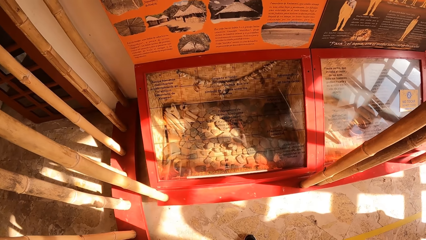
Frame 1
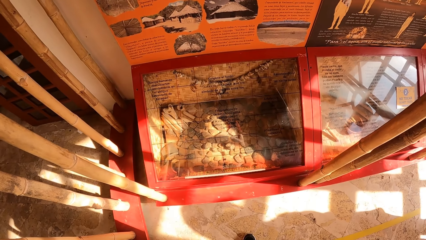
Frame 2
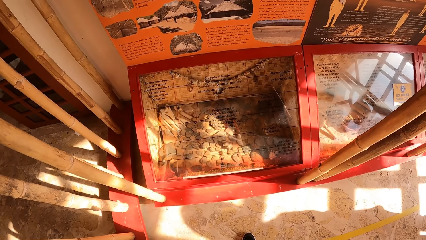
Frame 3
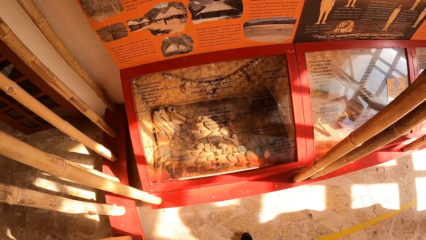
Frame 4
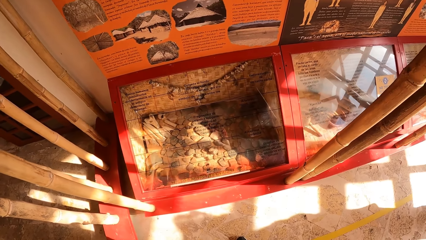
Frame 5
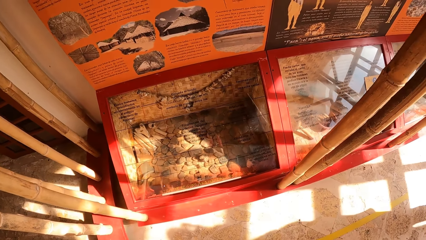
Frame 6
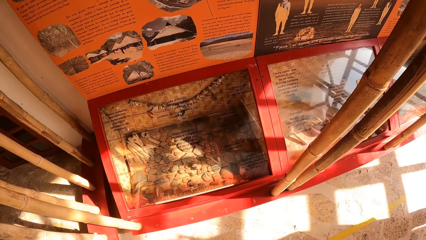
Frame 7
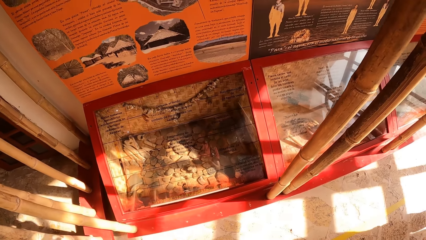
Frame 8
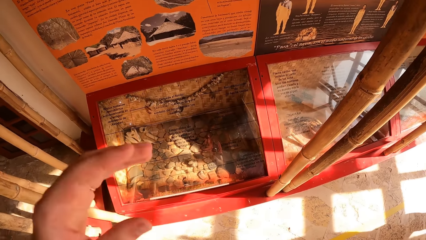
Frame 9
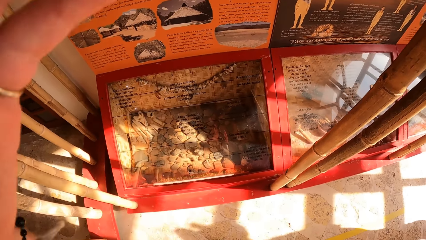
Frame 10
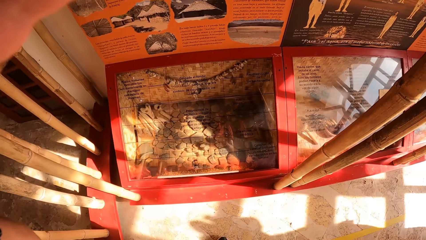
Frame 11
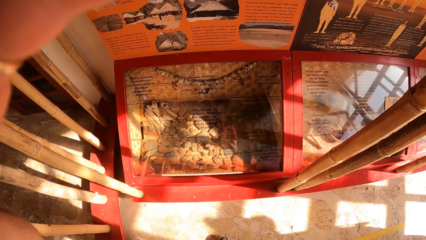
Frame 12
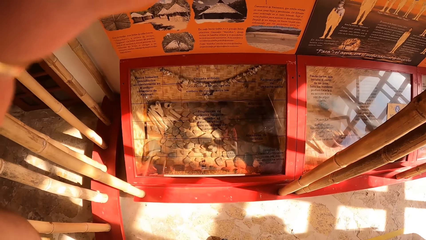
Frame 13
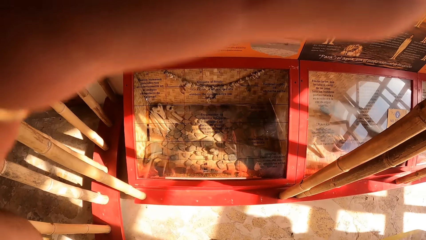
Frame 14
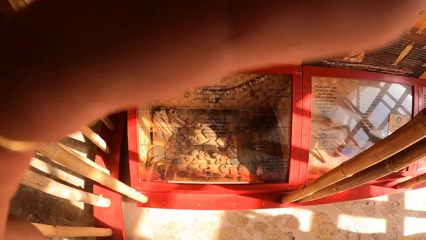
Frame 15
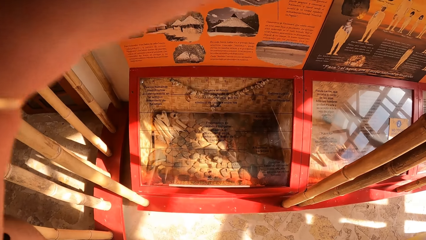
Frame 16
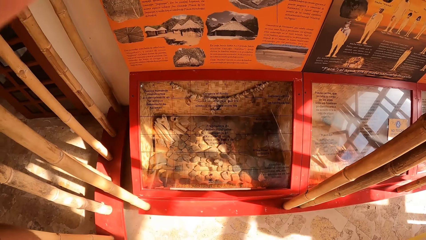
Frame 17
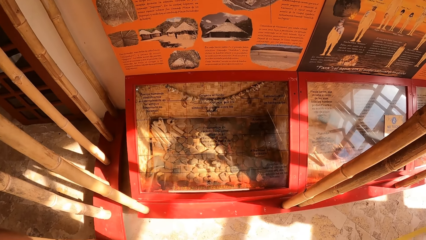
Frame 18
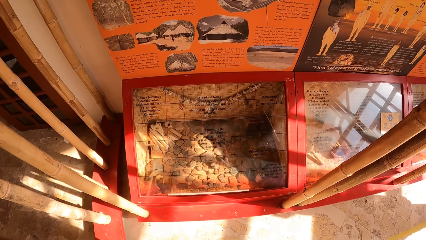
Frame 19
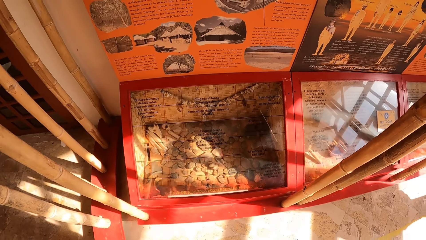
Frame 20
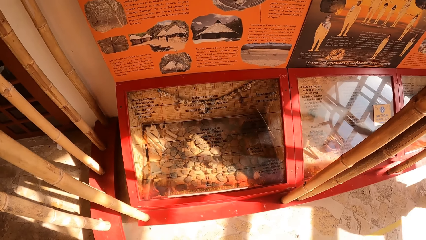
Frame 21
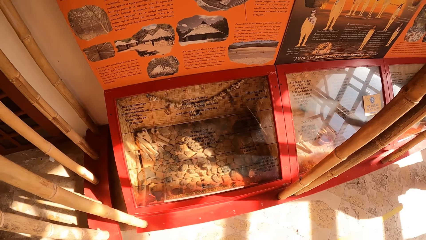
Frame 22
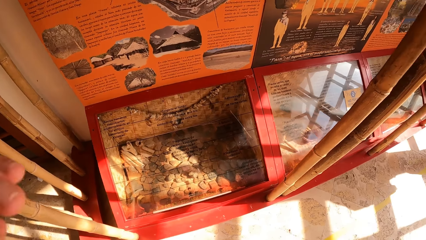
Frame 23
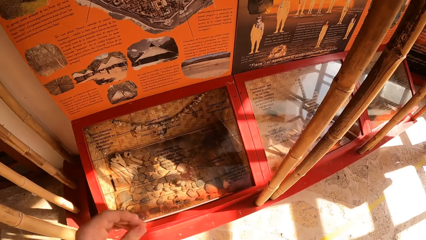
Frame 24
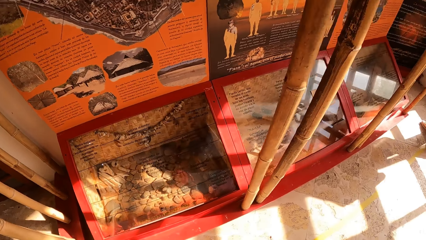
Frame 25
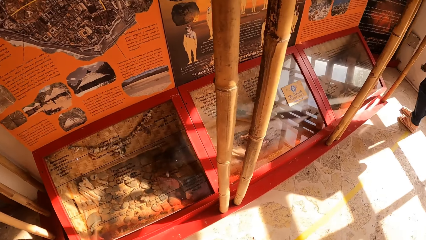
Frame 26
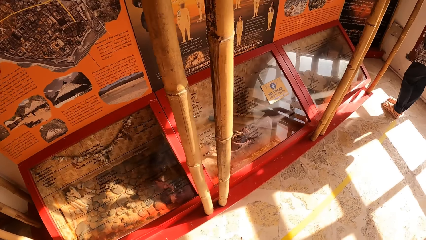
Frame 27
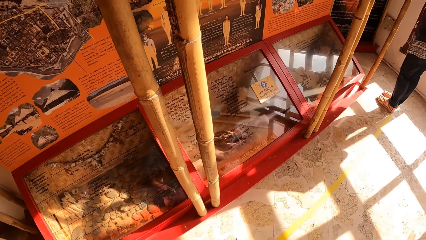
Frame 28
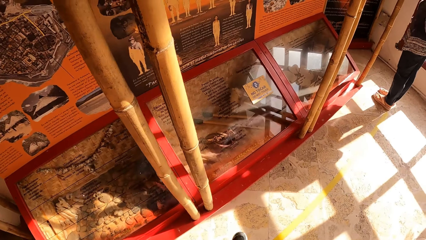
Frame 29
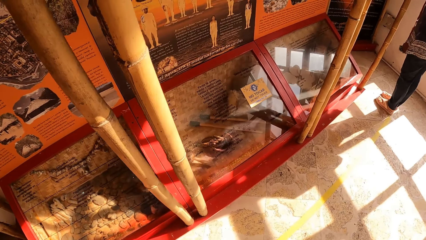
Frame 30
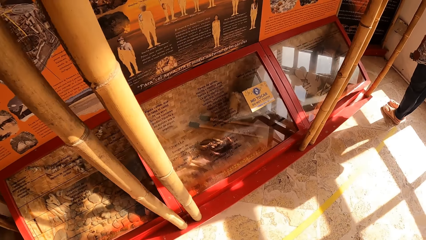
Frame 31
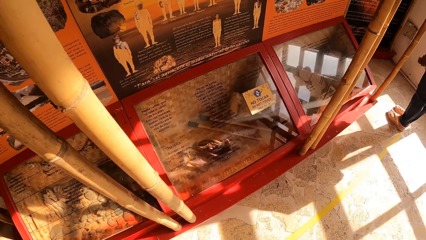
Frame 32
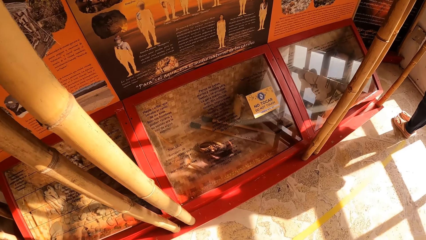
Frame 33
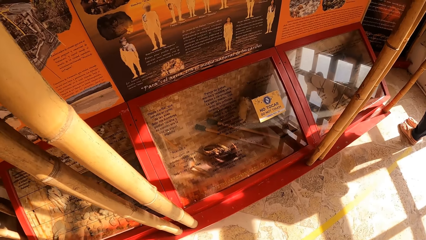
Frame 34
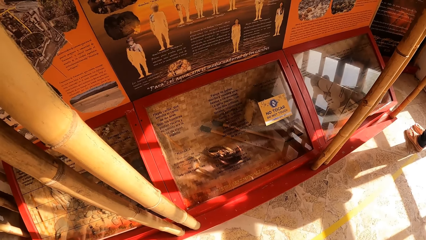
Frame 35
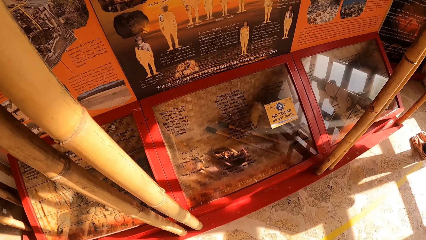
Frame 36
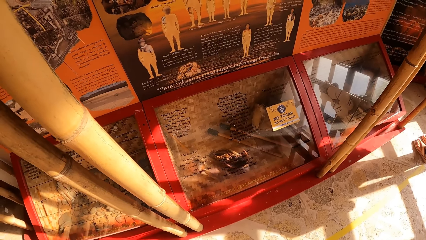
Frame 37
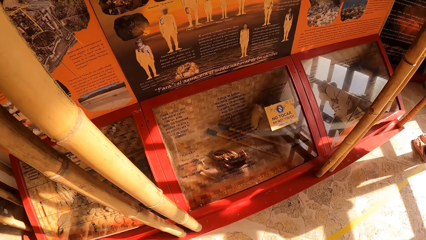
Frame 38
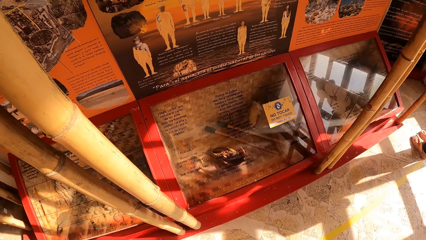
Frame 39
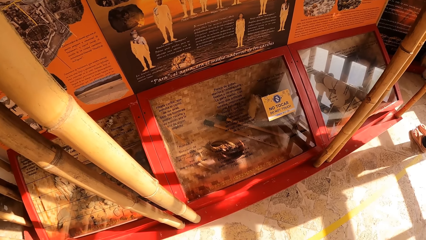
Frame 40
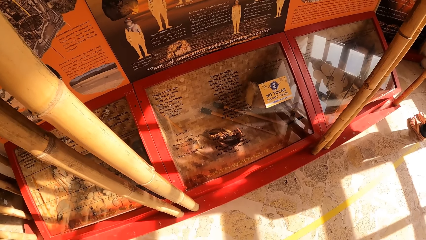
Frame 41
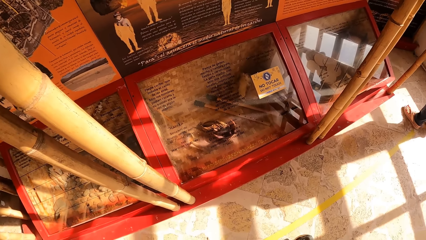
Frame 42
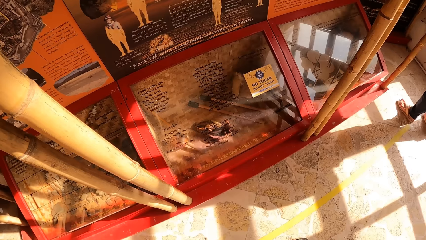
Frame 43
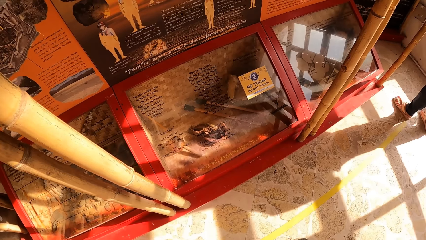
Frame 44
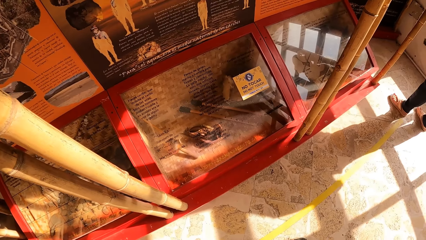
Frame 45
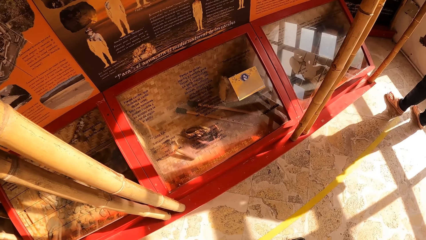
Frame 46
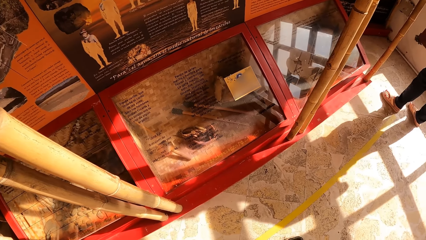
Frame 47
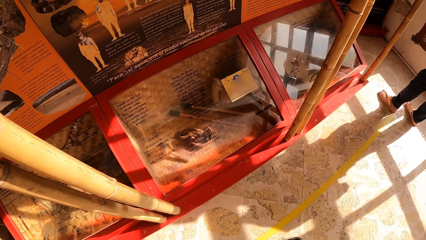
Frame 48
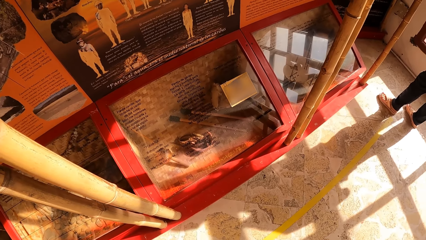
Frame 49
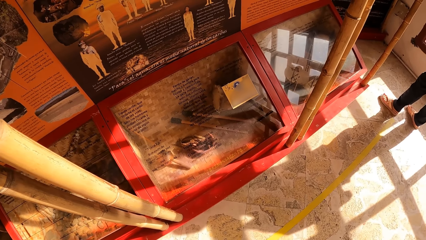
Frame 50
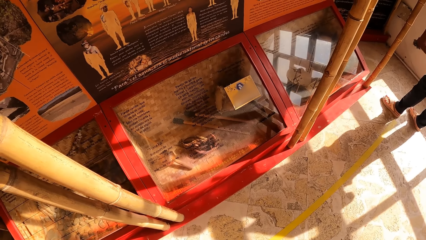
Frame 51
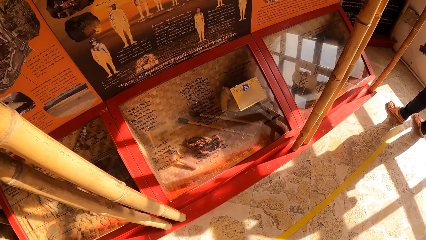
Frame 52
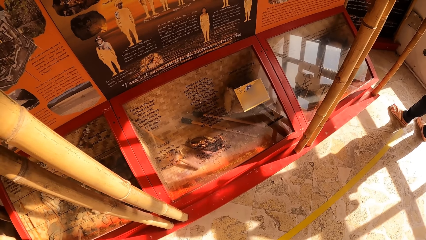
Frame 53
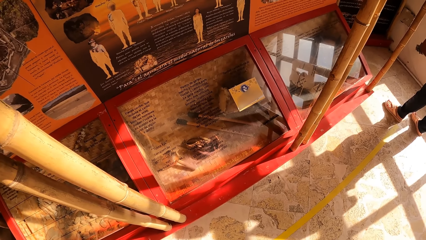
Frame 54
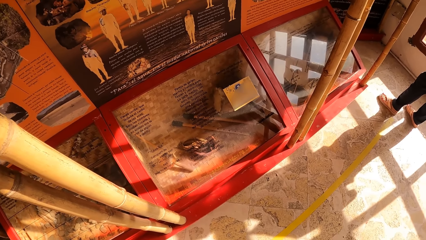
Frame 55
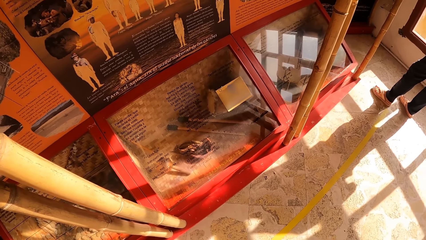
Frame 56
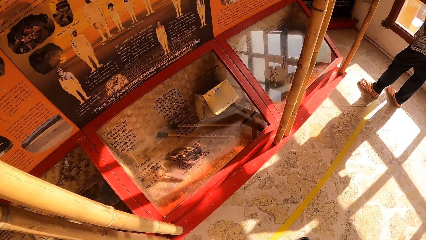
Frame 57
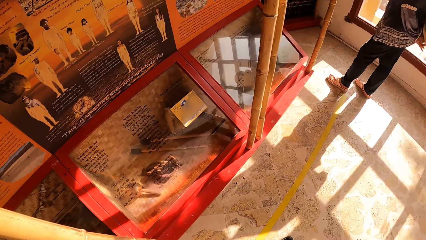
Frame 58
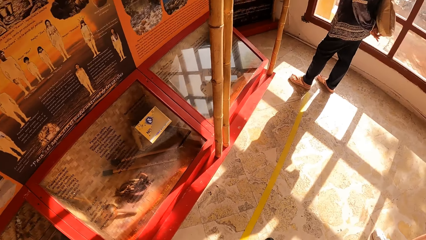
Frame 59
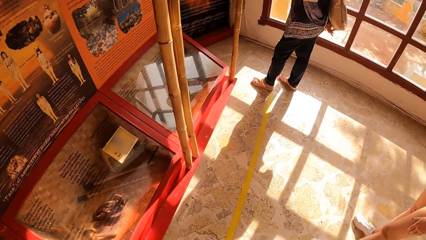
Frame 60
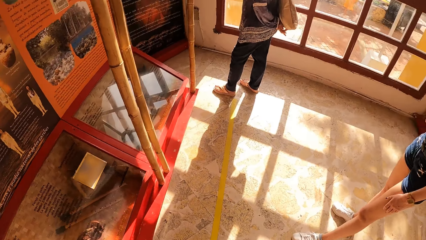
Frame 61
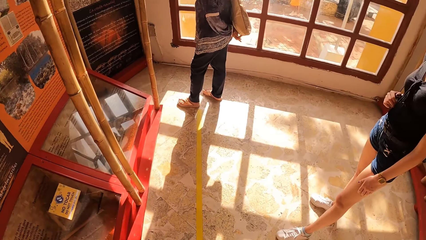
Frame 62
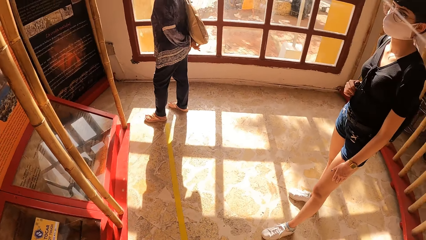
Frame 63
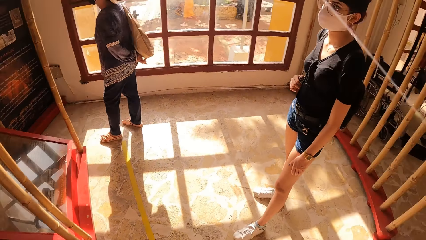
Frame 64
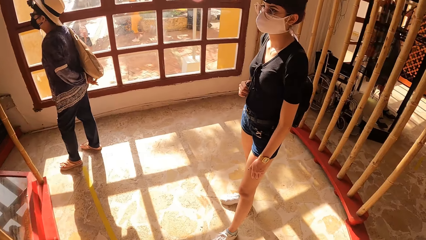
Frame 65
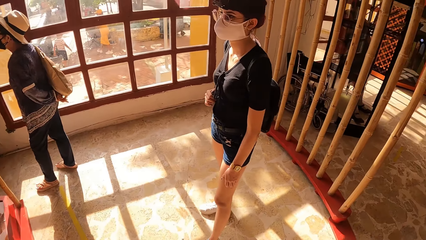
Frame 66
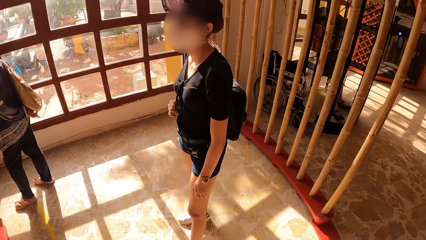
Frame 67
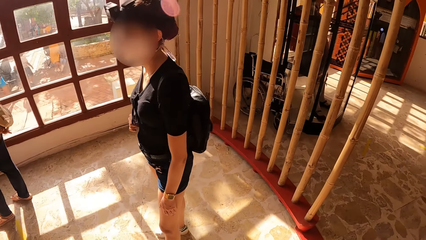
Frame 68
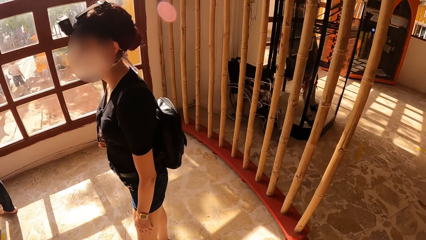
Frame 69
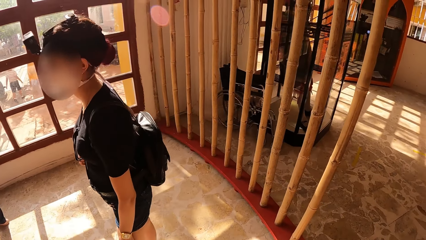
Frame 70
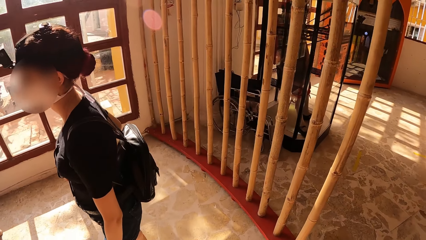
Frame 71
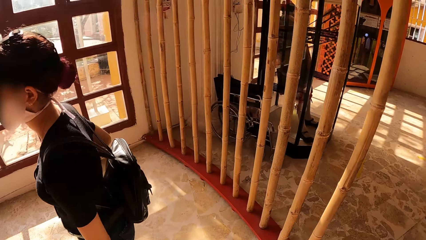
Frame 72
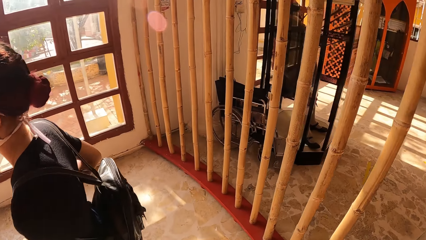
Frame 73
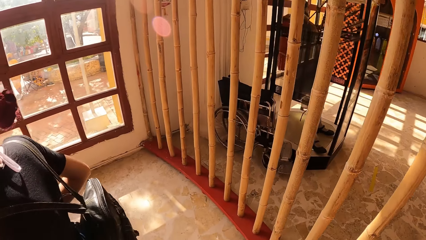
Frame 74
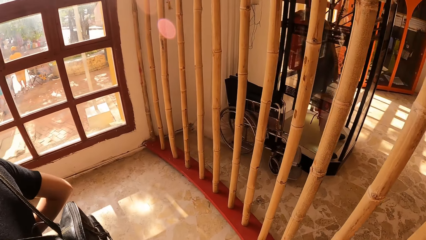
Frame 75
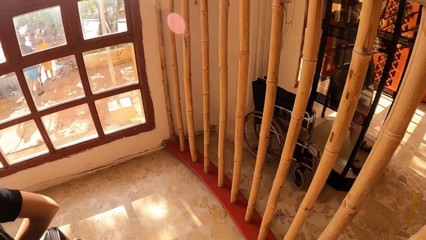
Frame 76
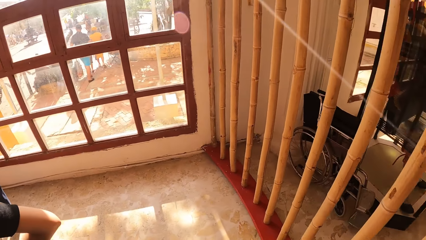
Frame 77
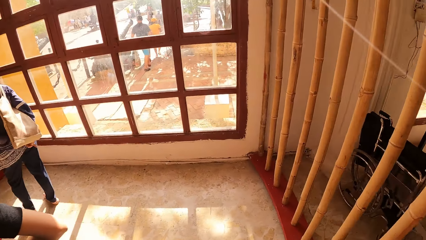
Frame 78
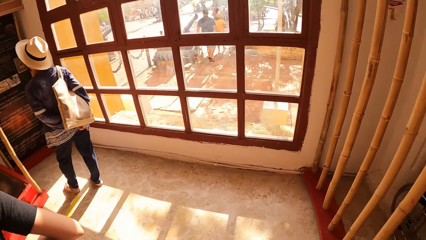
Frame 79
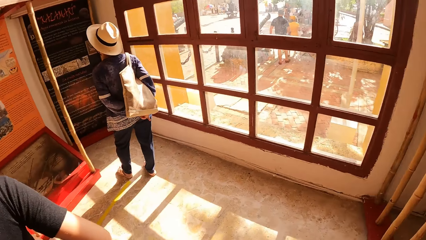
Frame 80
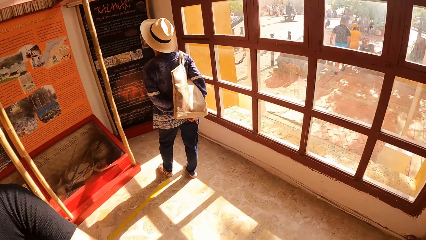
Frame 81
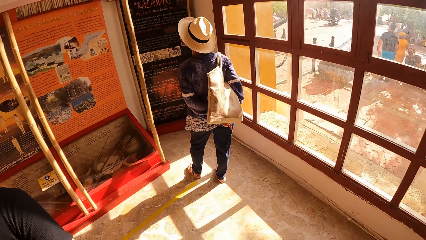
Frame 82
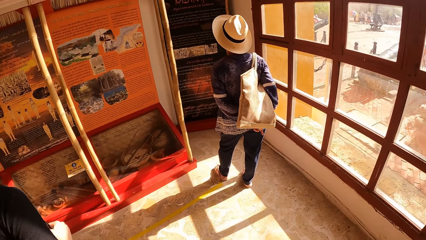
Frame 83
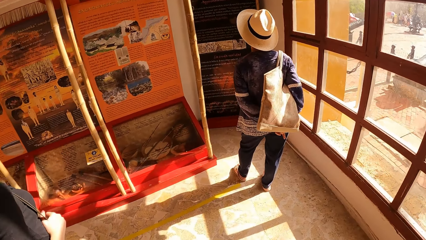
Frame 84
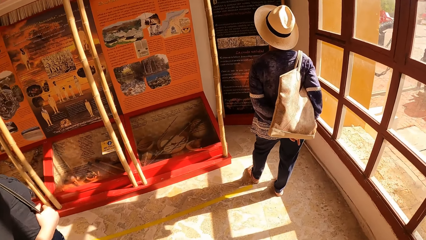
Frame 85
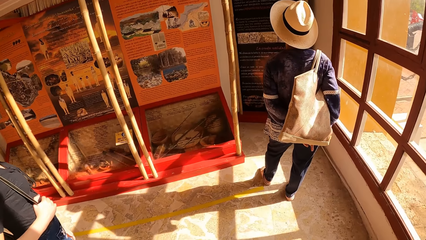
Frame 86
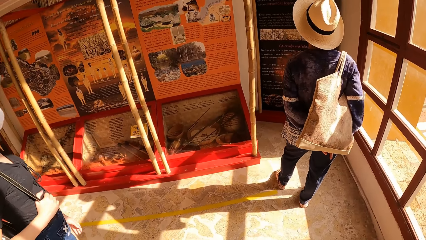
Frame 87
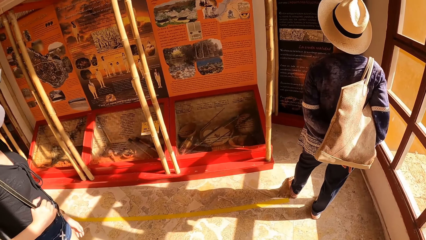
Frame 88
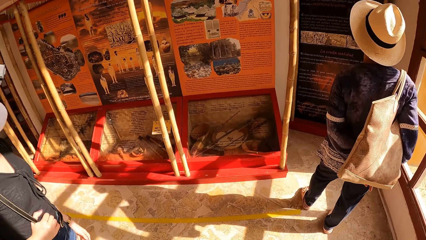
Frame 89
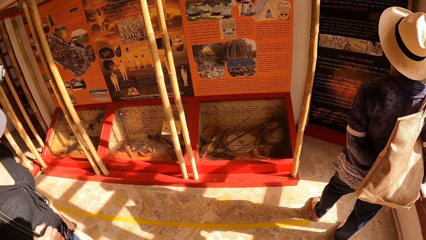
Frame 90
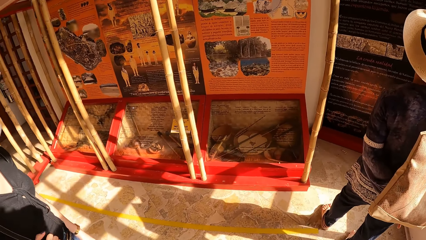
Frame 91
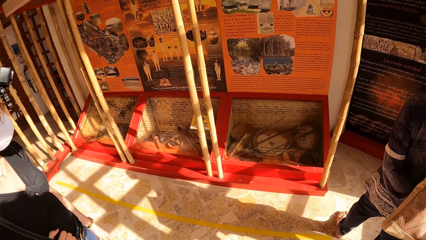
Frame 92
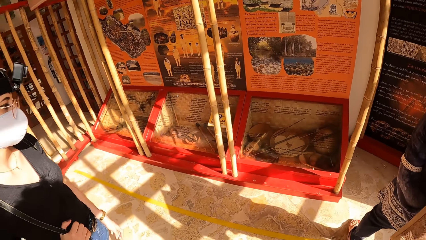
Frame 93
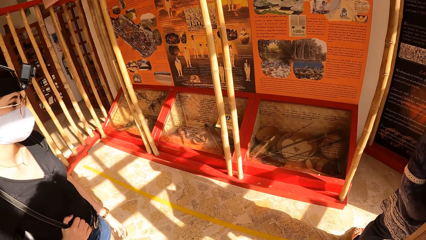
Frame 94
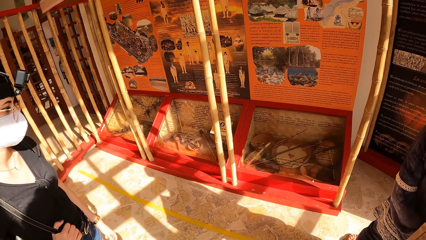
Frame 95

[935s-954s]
The camera wearer touches his head with his left hand. He gestures out with his hand. He looks on the board. He walks around the room.
